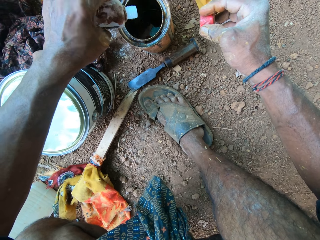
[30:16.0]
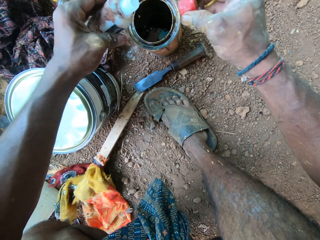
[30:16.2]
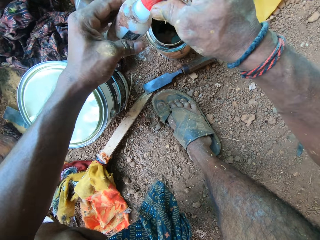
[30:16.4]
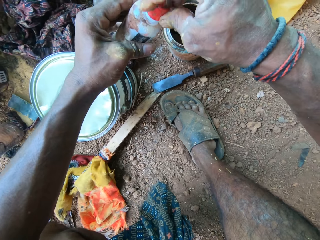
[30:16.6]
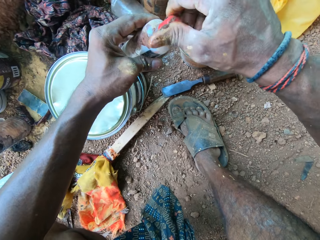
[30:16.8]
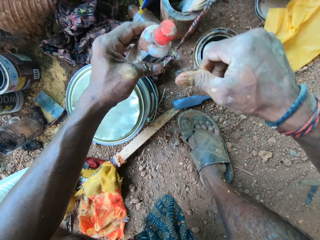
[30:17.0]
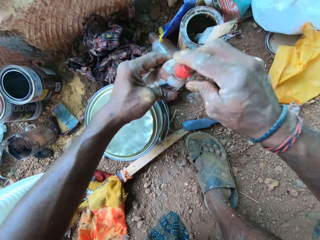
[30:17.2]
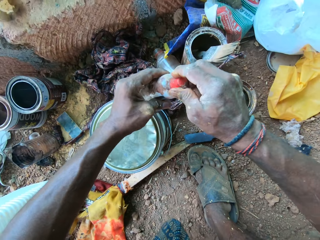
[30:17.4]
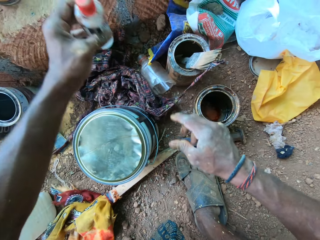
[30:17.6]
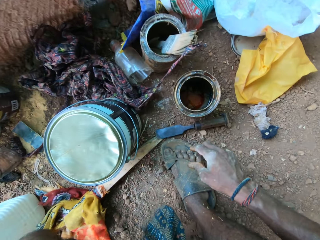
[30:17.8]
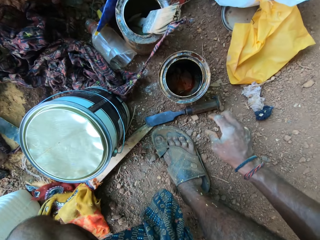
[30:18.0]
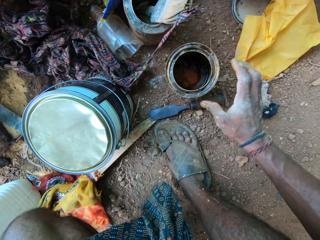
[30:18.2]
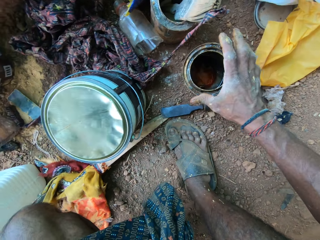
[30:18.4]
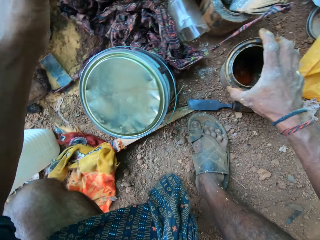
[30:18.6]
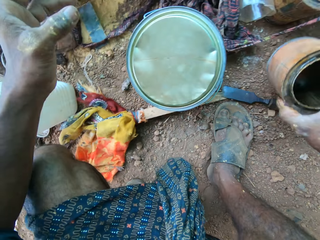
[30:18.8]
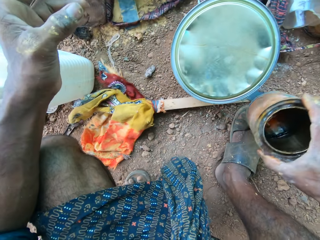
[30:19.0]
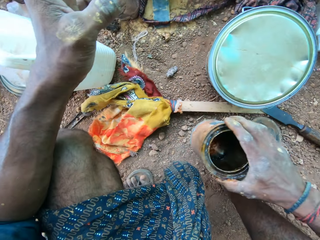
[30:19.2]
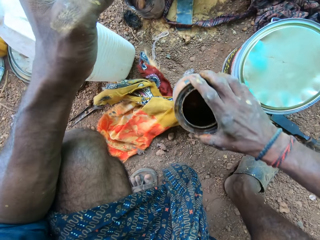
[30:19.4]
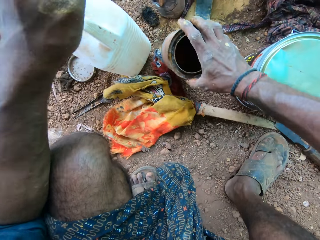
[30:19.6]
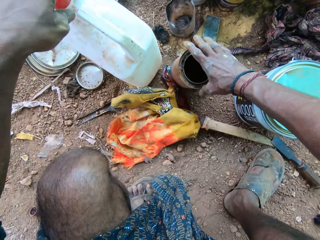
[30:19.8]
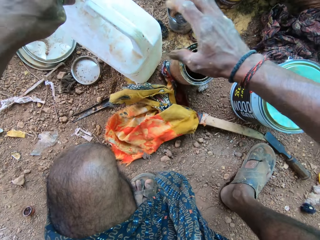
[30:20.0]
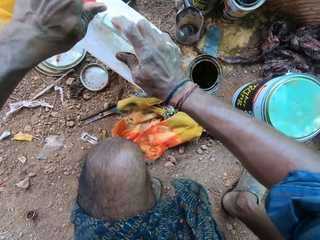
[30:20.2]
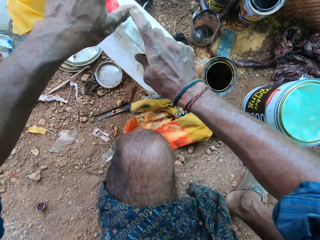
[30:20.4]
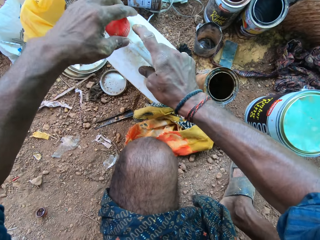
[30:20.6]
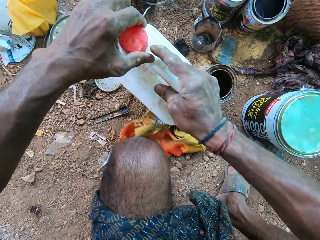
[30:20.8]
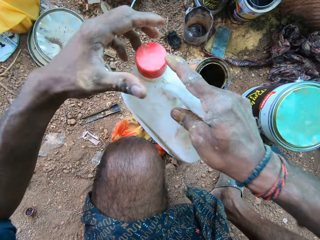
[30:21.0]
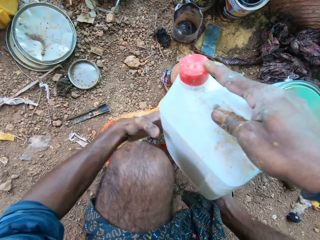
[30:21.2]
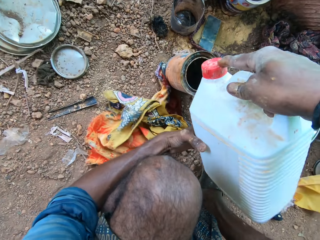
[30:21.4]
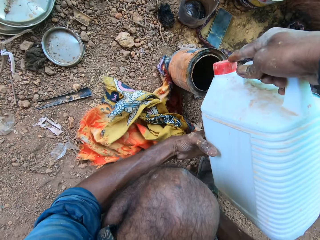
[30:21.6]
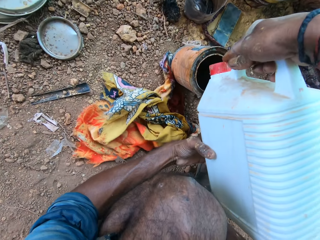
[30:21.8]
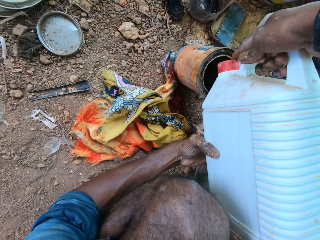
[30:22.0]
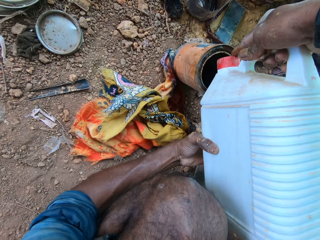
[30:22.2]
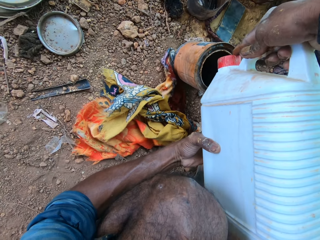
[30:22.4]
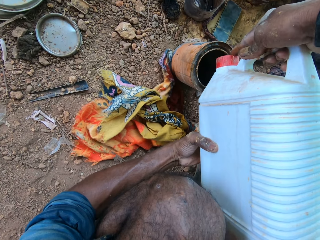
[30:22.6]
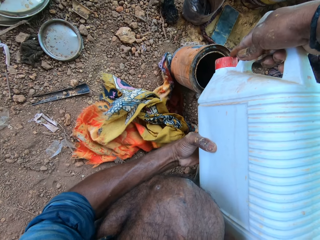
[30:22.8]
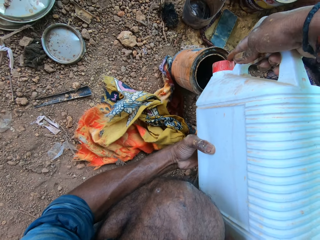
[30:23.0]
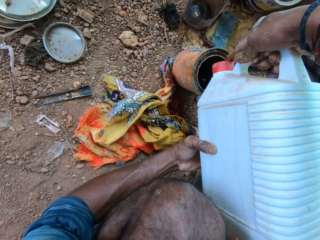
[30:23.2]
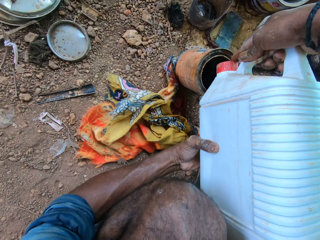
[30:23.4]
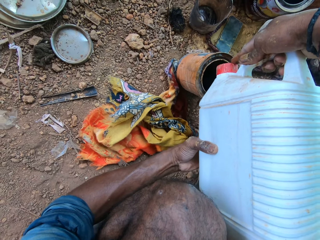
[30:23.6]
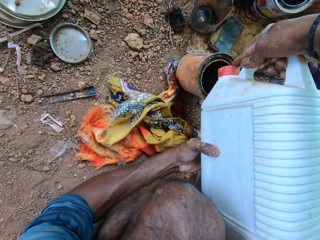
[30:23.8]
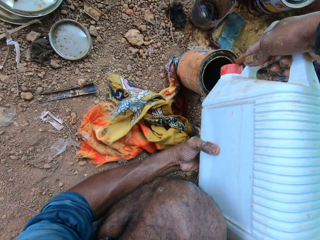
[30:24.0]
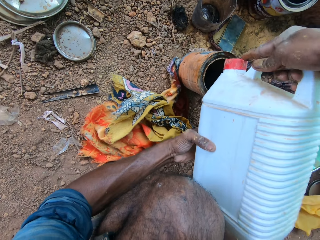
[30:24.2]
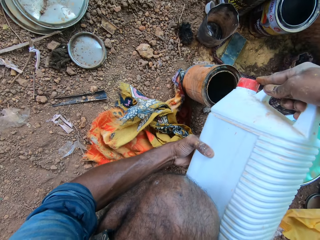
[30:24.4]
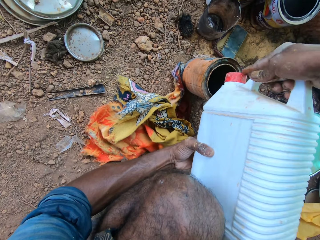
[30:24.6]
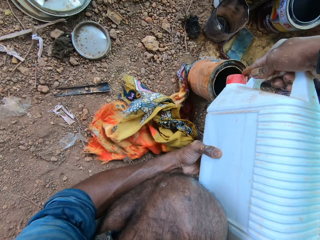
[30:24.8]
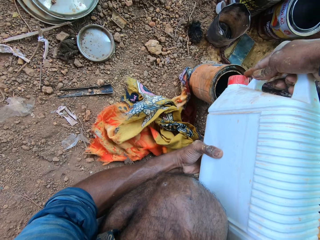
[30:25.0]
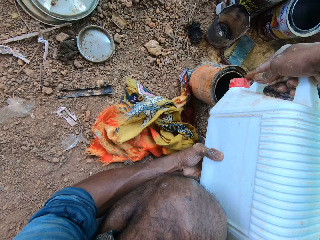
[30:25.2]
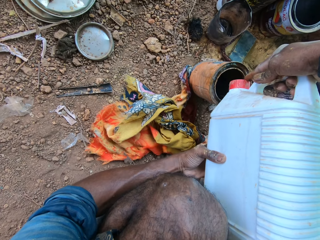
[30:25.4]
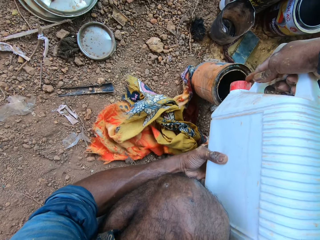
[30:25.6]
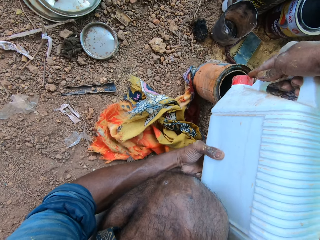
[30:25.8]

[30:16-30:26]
The camera wearer covers the plastic bottle with the cover in his right hand. He puts liquid in a container. He moves the paint can on the ground with his right hand. He holds a jerry can with his hands. He lifts up the jerry can from the ground with his hands. He pours some liquid from the jerry can into the paint can with his hands.

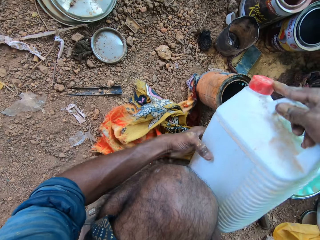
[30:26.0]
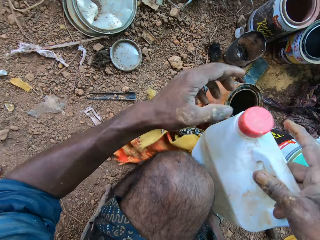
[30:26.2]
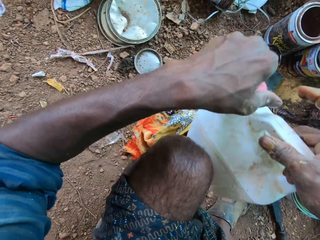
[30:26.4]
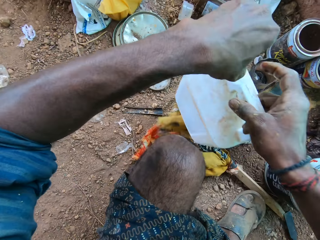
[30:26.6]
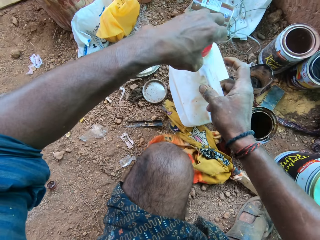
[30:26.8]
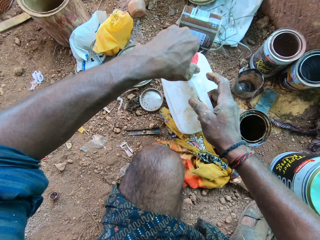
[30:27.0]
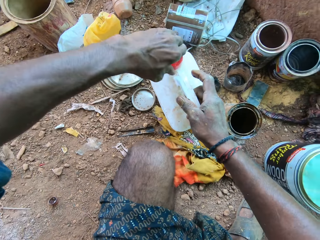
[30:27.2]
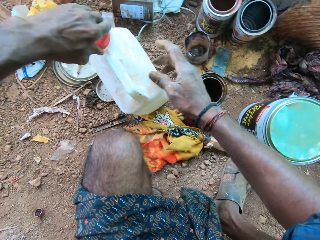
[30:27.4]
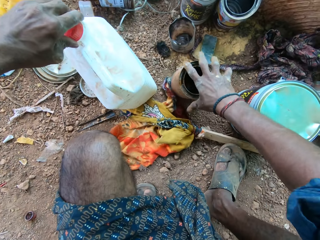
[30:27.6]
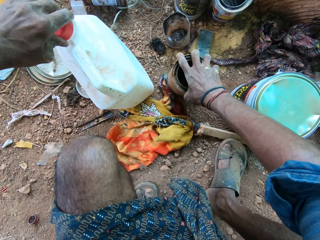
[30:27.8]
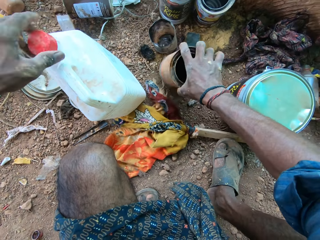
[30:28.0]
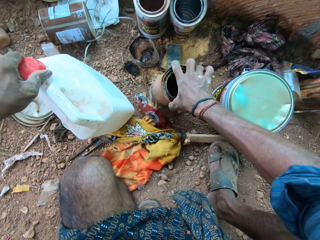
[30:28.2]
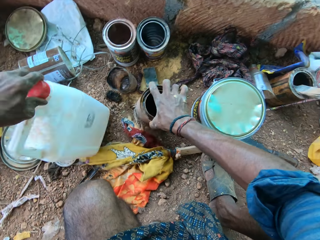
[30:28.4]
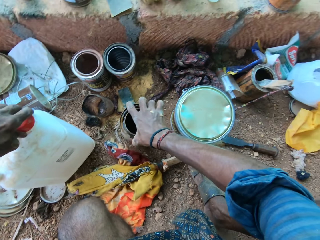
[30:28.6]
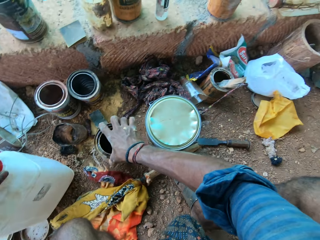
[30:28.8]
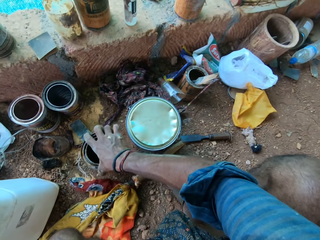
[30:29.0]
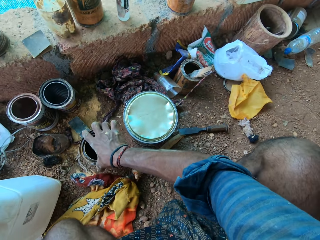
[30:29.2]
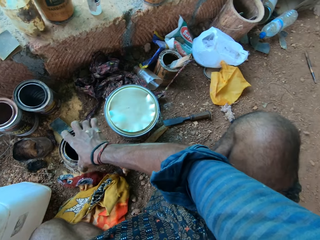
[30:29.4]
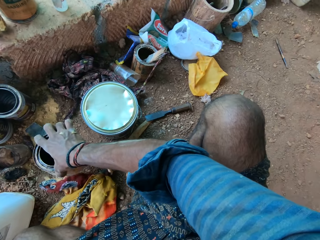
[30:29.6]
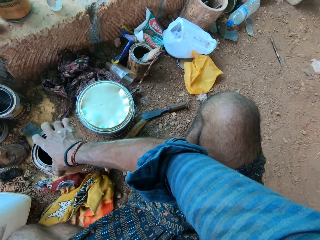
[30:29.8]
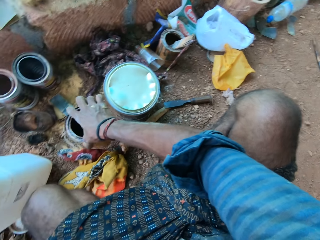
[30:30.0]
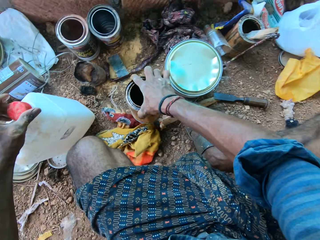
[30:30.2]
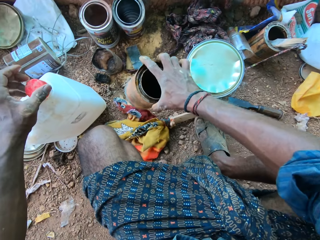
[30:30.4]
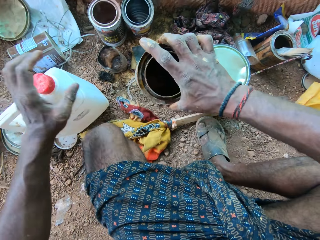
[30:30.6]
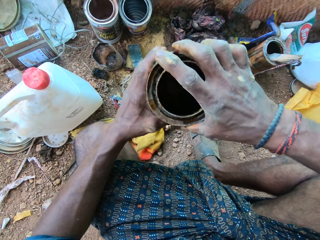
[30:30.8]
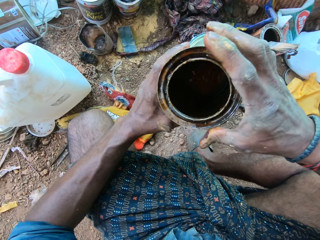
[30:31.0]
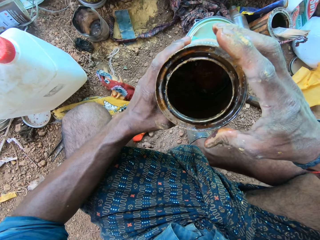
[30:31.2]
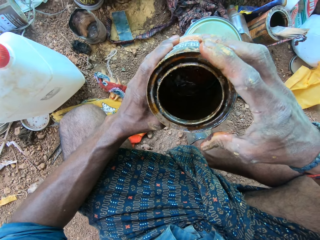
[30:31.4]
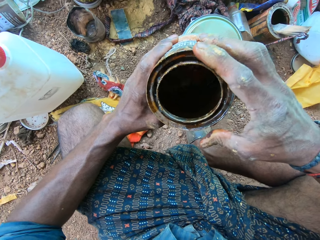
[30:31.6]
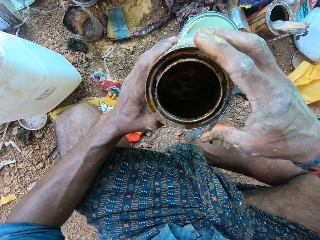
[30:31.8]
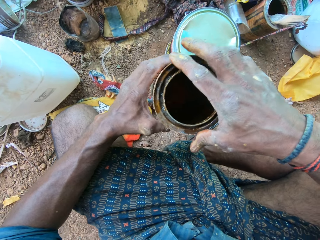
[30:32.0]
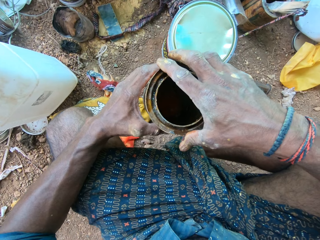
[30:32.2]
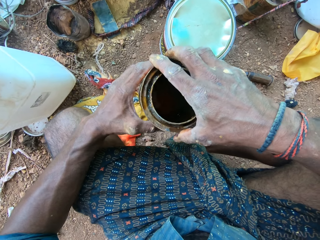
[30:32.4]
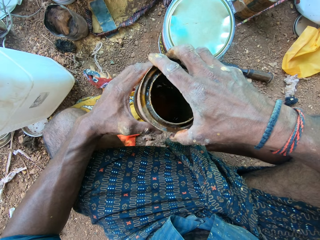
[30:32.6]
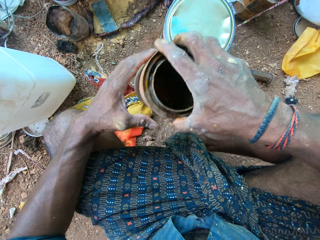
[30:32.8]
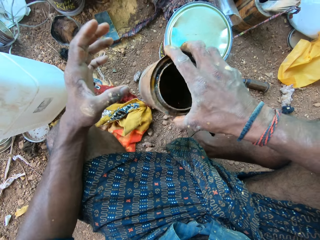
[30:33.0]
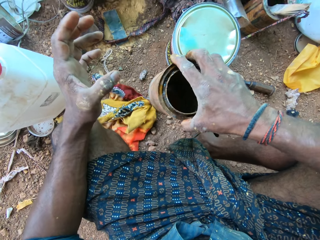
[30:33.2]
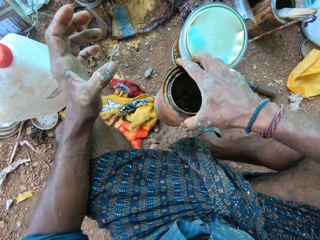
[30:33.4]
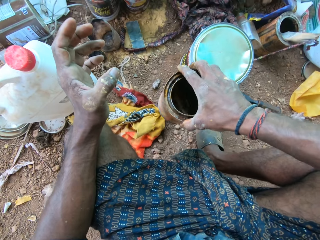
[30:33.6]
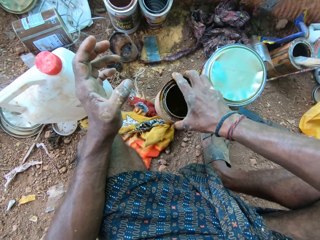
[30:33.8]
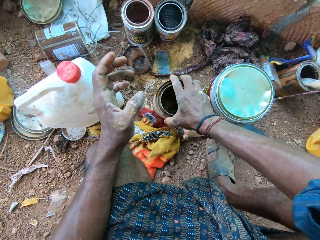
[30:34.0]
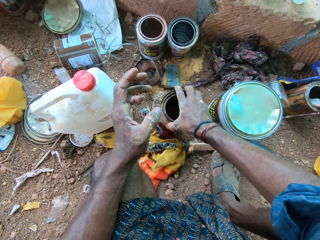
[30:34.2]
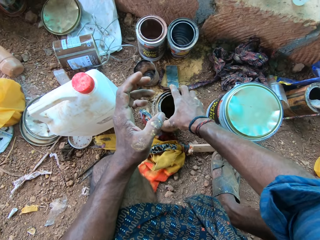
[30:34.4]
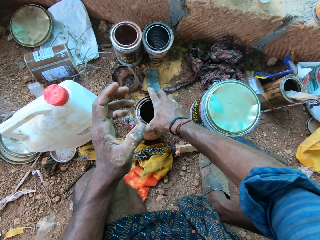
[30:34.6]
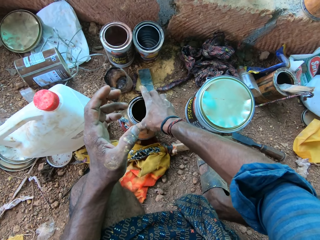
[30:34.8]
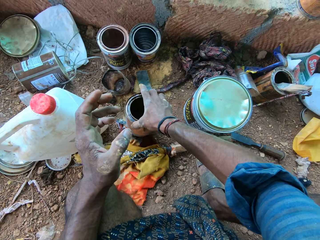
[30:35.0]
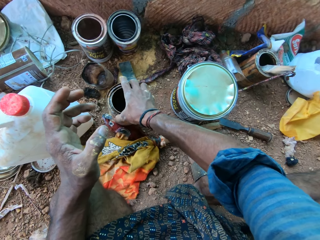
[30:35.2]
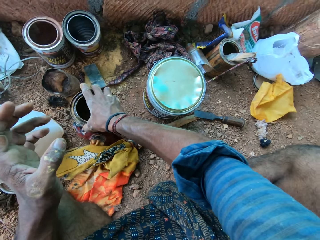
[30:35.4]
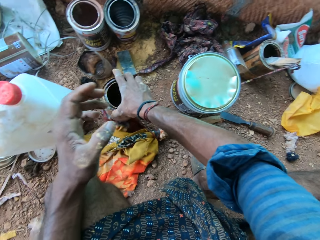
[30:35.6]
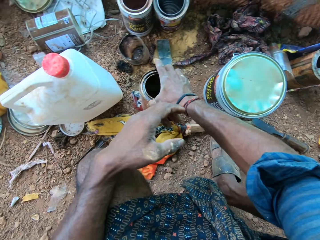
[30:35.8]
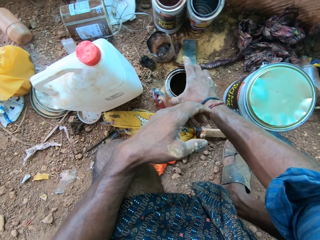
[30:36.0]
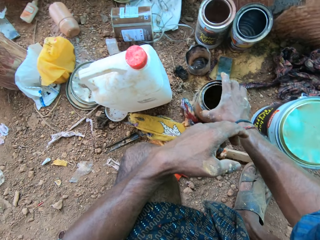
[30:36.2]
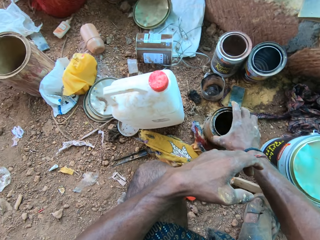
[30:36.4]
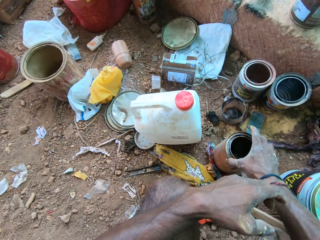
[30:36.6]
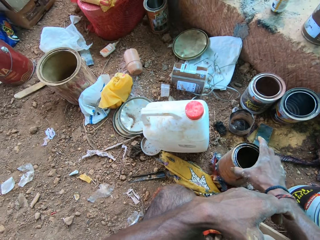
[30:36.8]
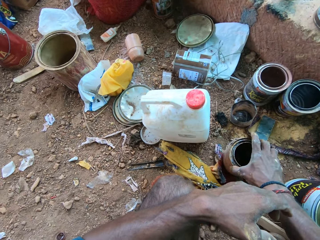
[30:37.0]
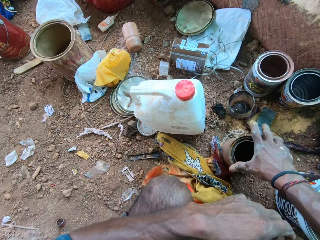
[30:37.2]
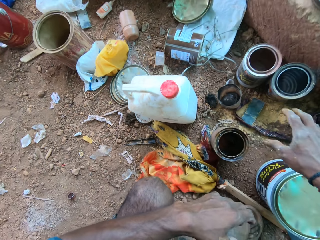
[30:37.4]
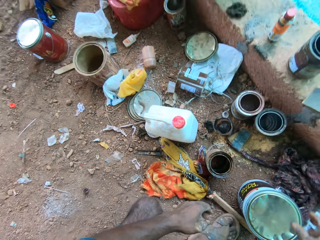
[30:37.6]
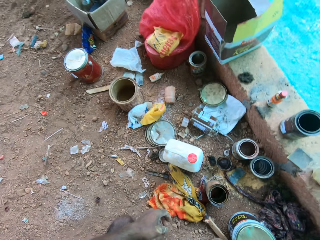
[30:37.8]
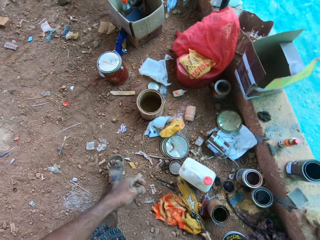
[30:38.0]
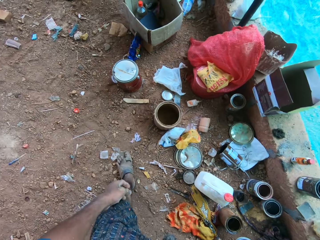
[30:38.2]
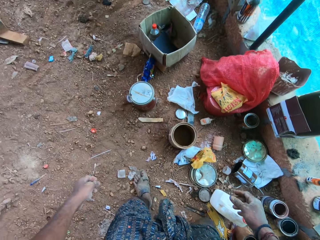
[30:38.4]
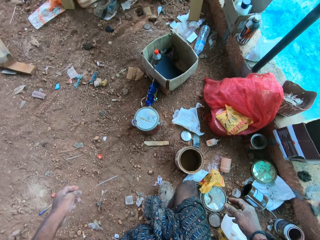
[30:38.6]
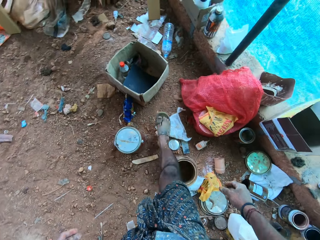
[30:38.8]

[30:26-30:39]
The camera wearer drops the jerry can on the ground with his hands. He turns the cover of the jerry can with his left hand. He lifts up the paint can from the ground with his right hand. He shakes the paint can with his right hand. He lifts up the paint can from the ground with his right hand. He shakes the paint can with his right hand. He drops the paint can on the ground with his right hand.
